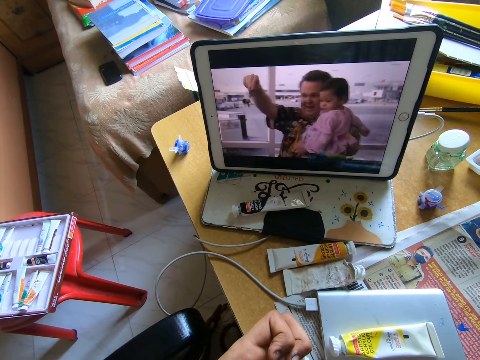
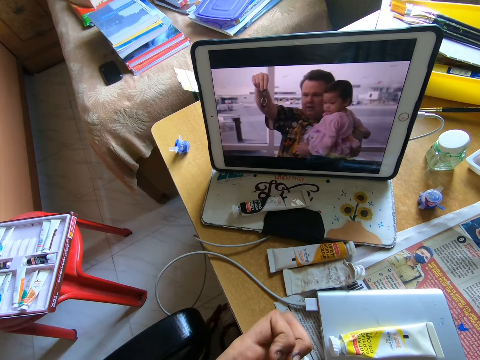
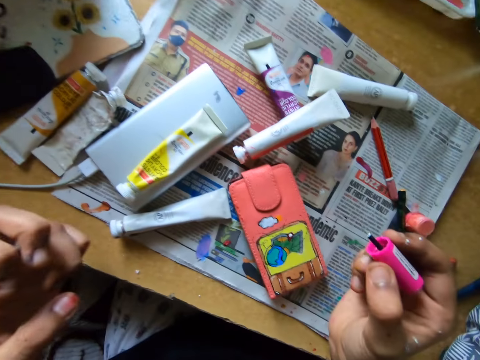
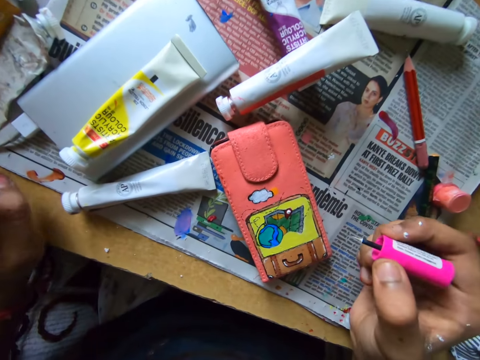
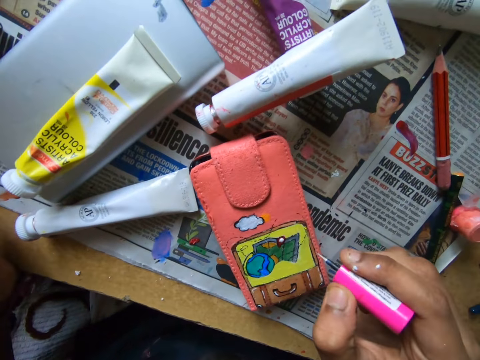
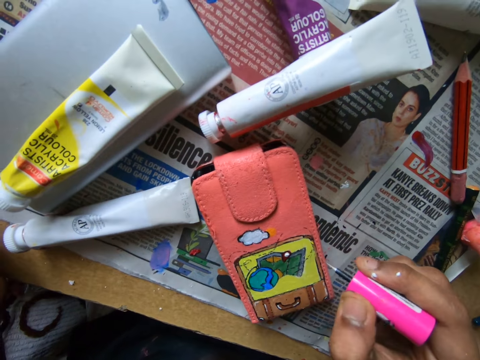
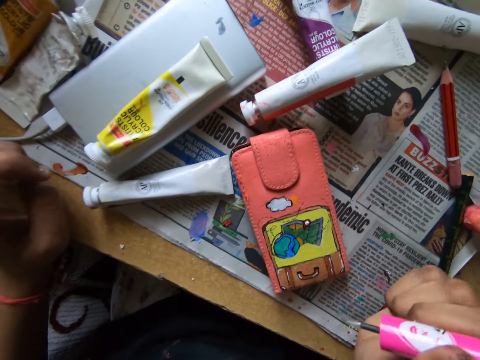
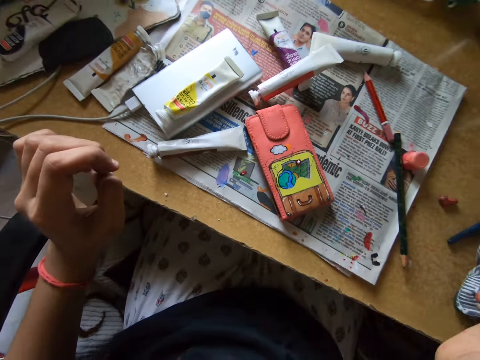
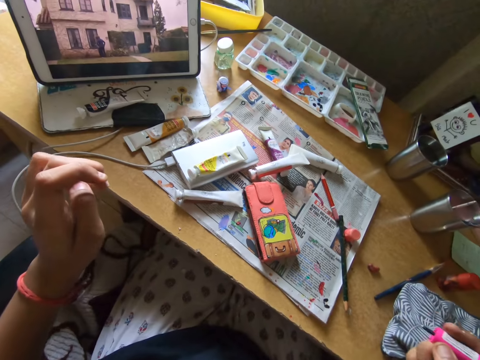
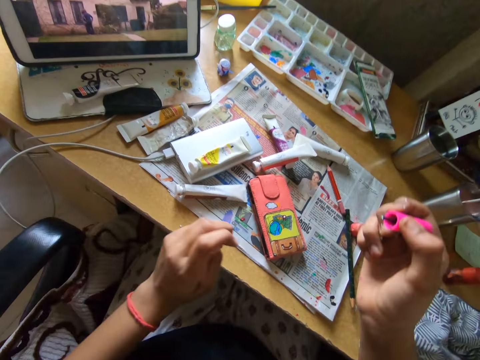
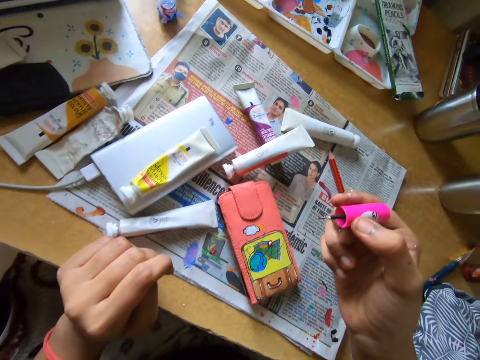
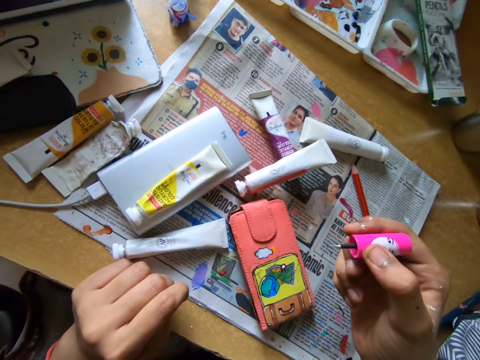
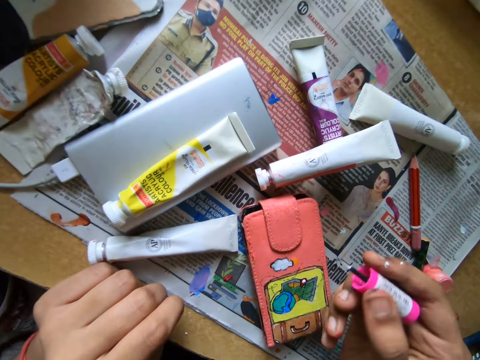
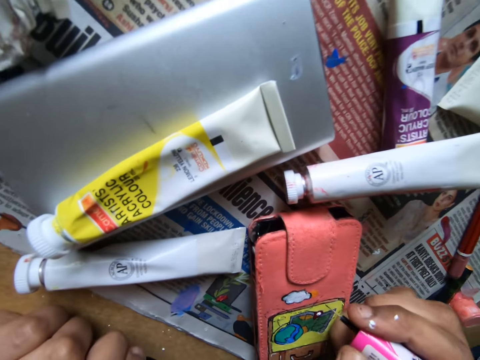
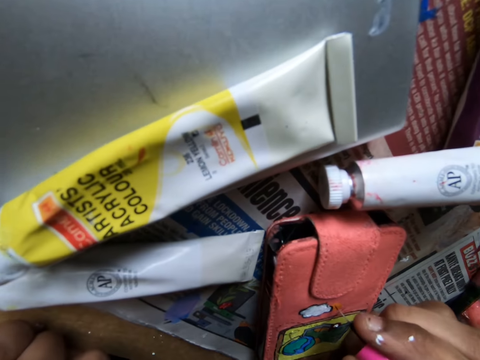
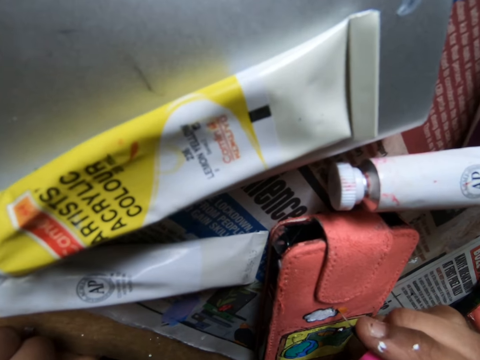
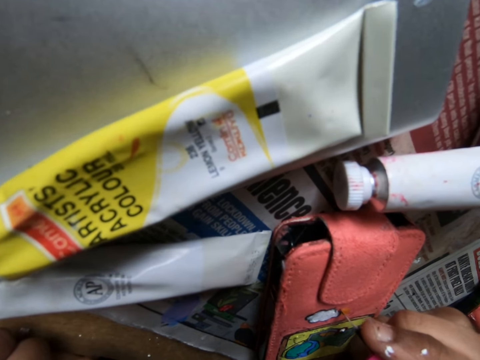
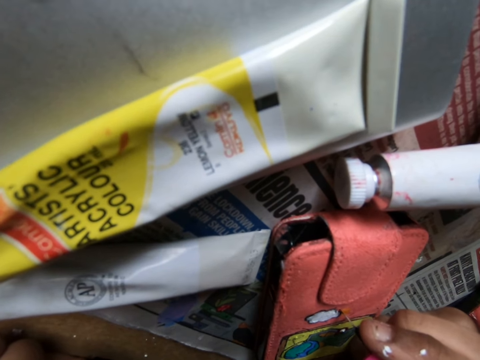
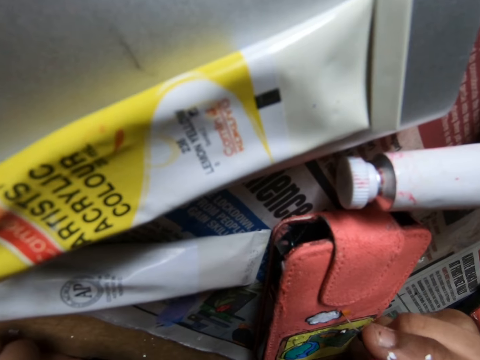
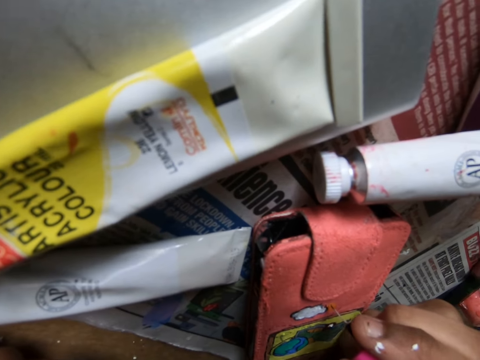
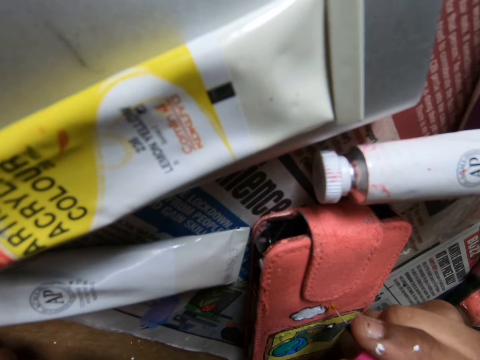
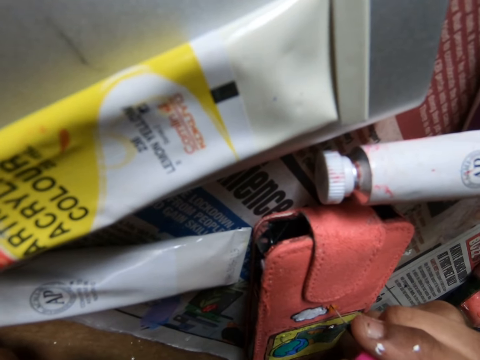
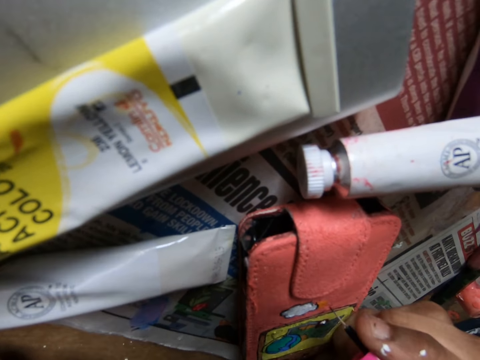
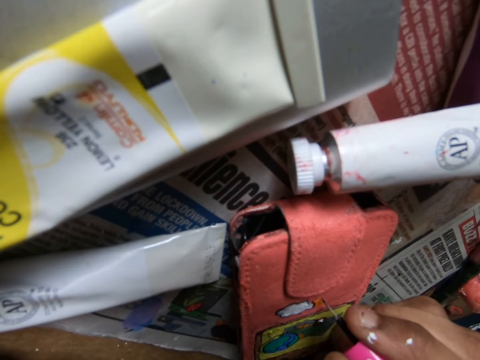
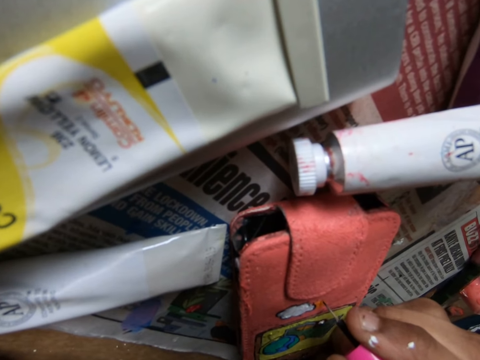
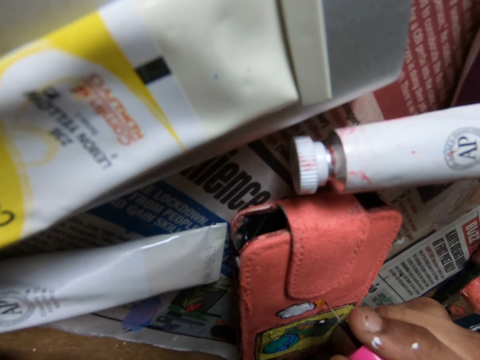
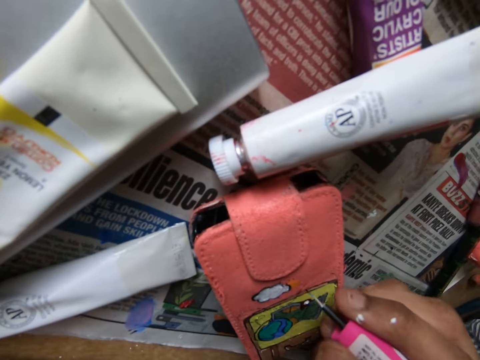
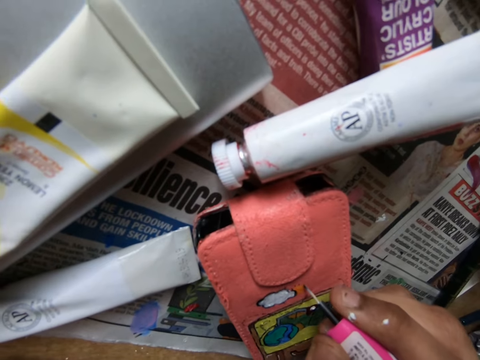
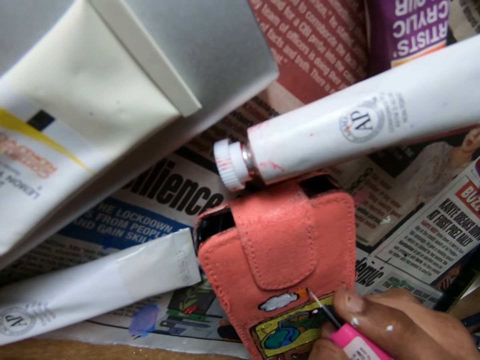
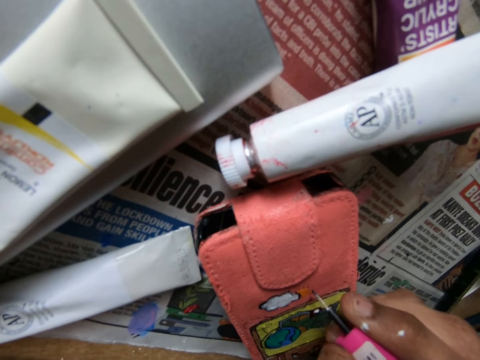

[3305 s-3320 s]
The camera wearer applies paint on a wallet or pouch with a paint marker or pink color brush. They look around. They paint the pouch on the table with the pink color brush.

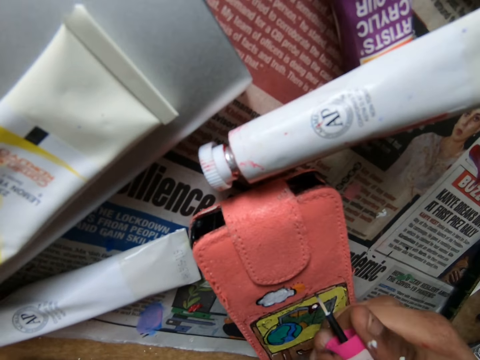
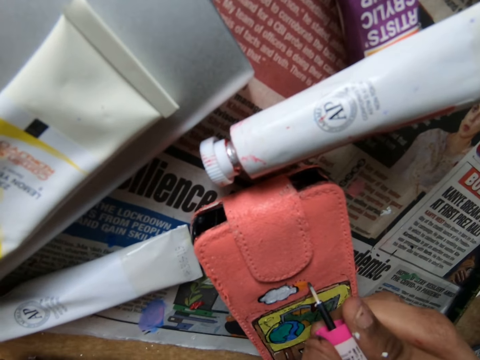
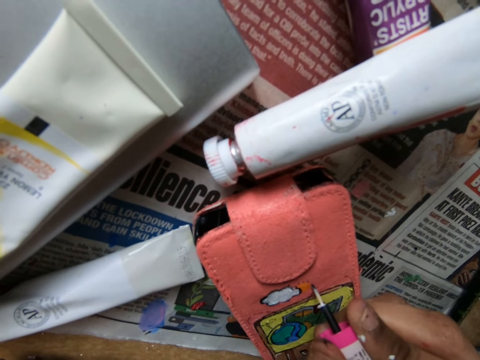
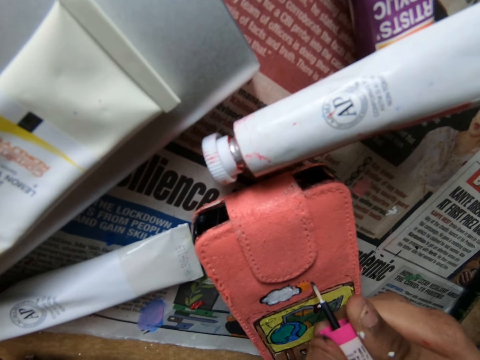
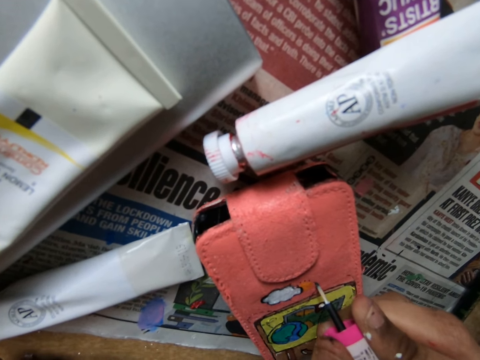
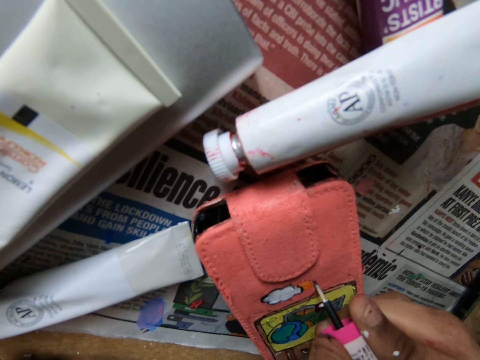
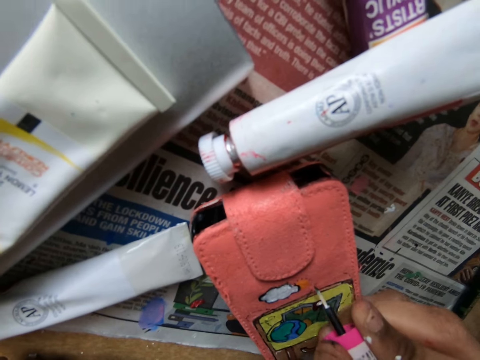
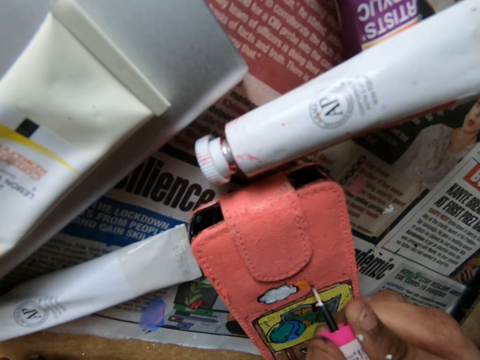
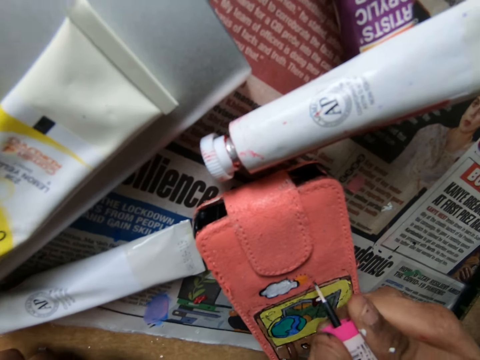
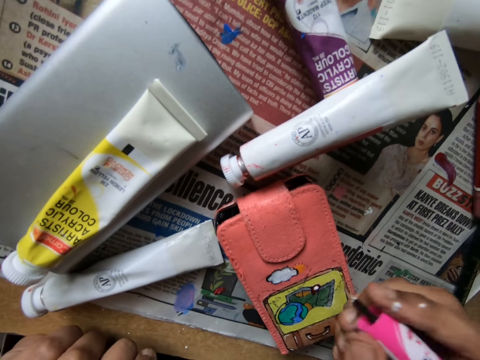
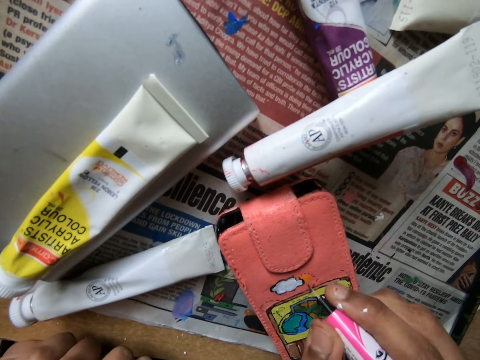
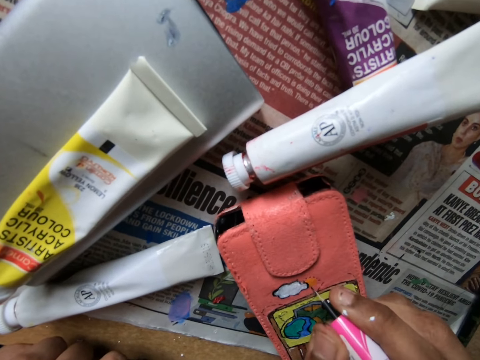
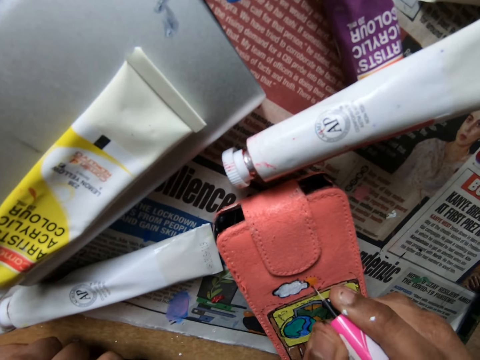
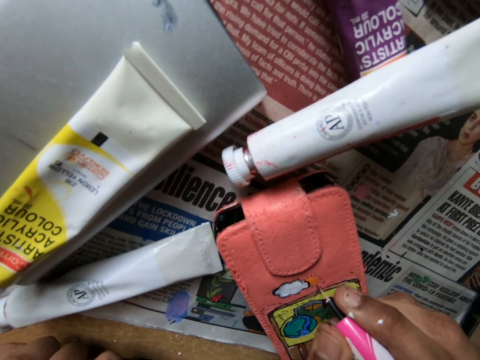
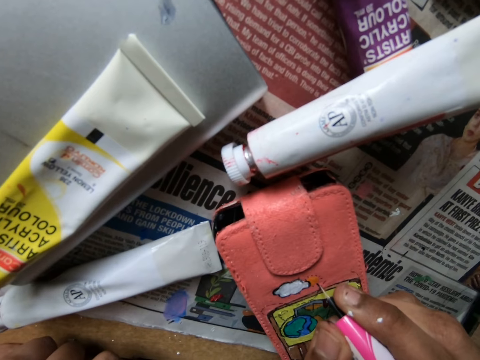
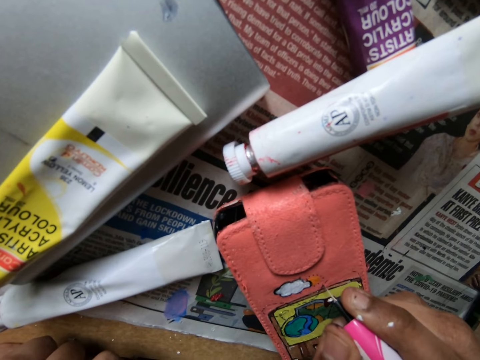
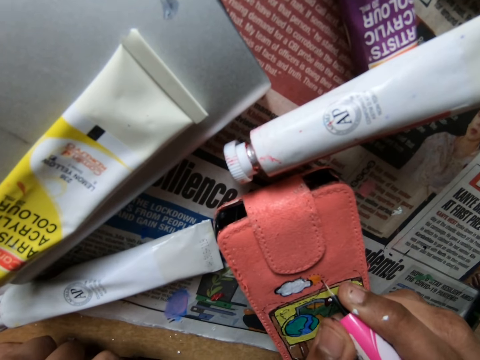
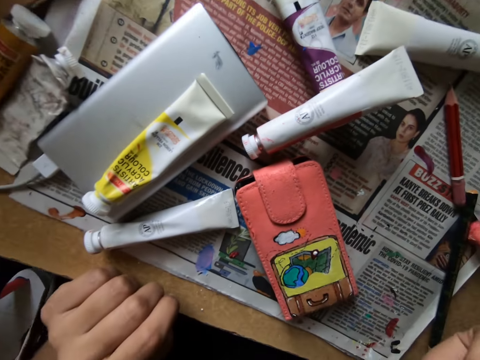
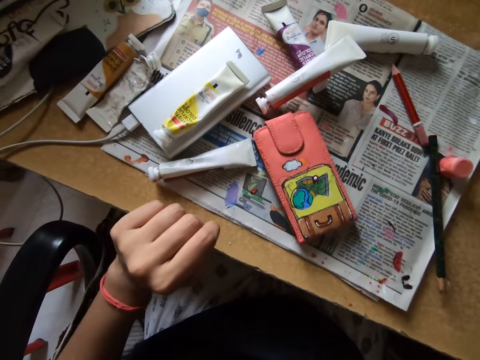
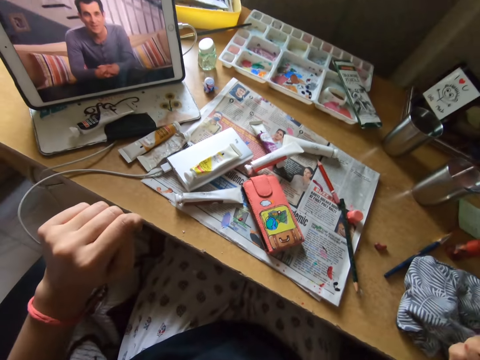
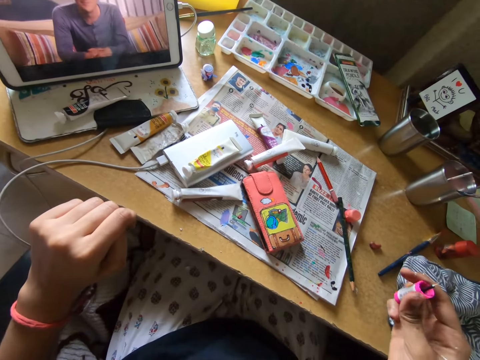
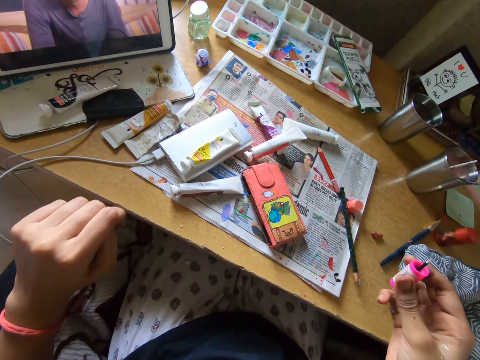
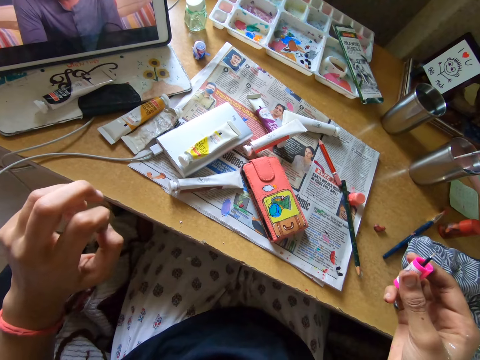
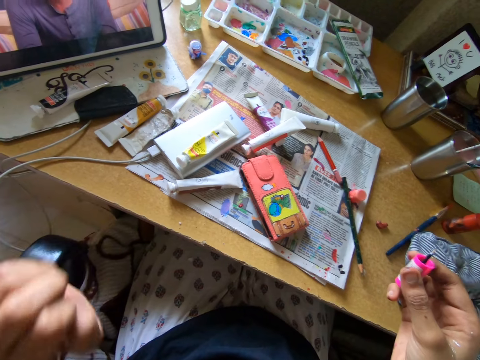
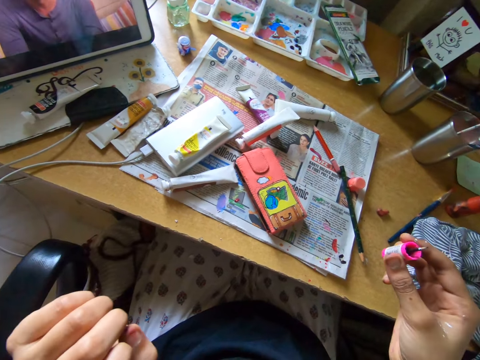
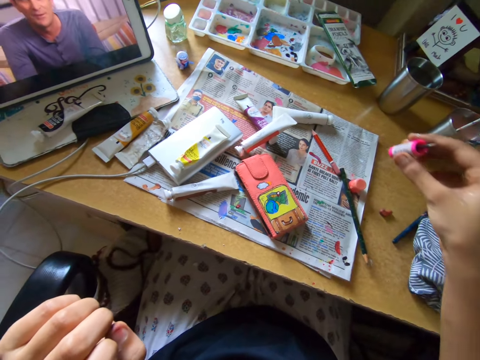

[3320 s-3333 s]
The camera wearer watches on a tablet.
